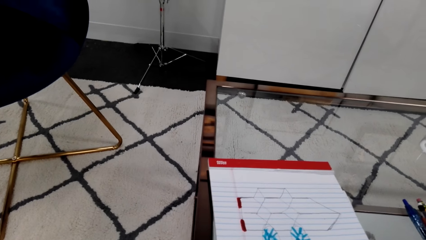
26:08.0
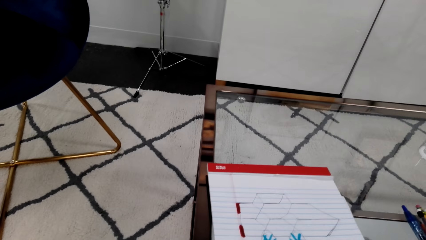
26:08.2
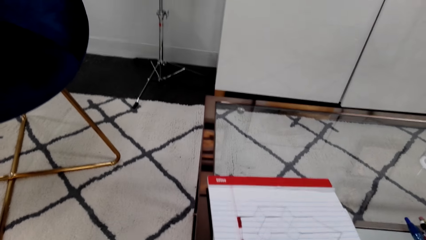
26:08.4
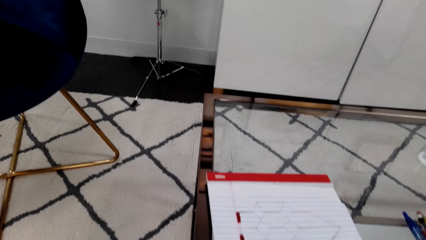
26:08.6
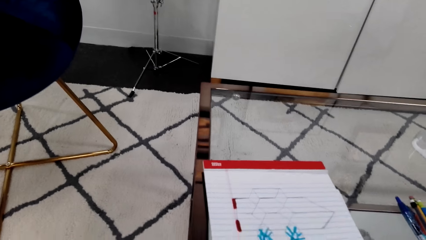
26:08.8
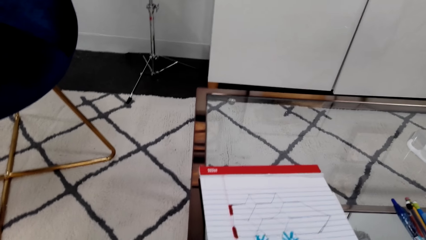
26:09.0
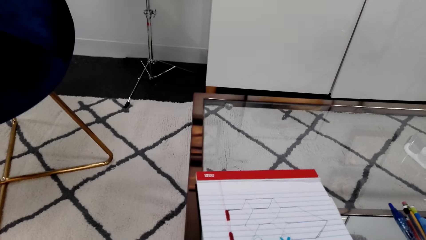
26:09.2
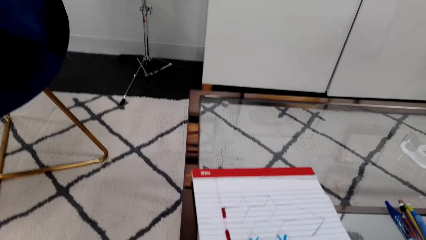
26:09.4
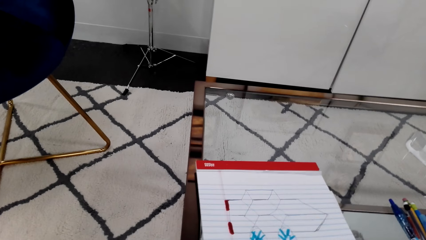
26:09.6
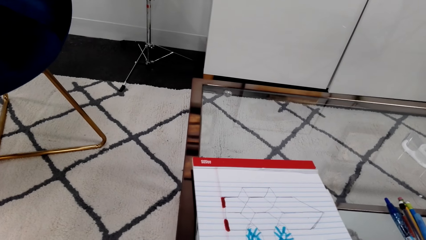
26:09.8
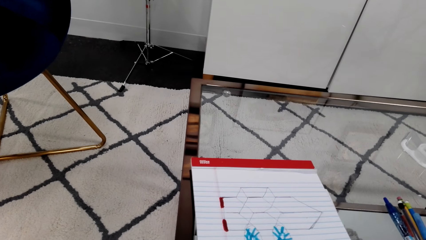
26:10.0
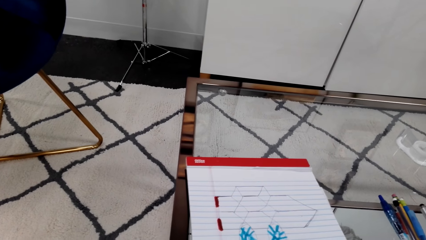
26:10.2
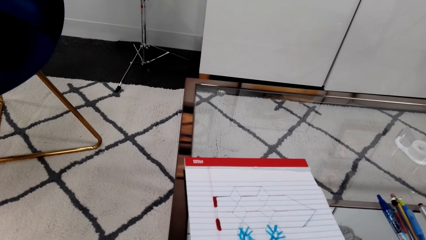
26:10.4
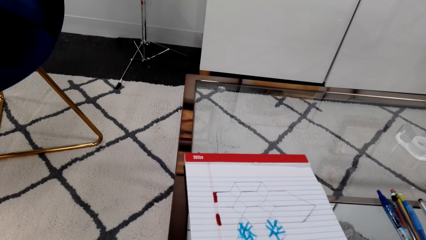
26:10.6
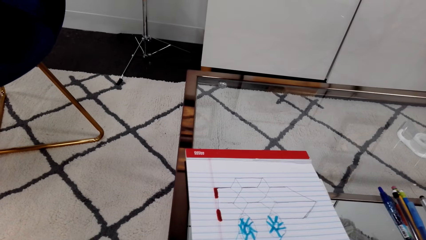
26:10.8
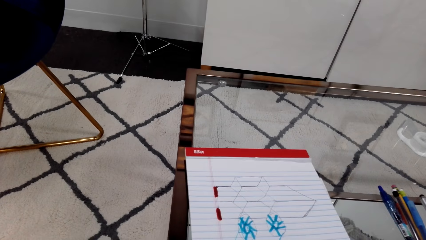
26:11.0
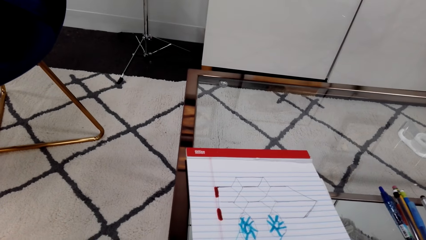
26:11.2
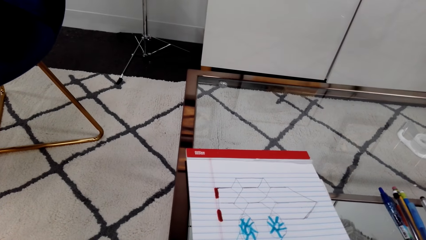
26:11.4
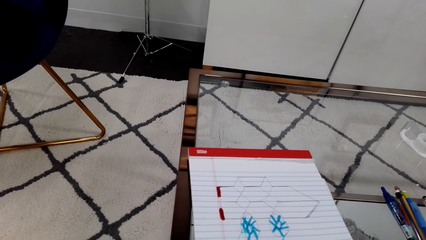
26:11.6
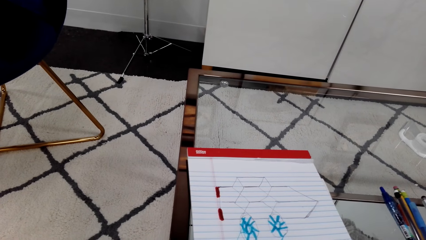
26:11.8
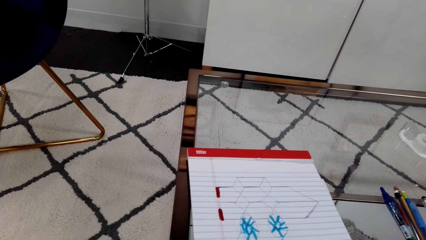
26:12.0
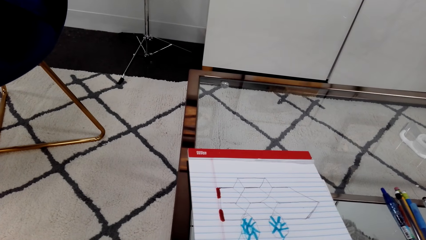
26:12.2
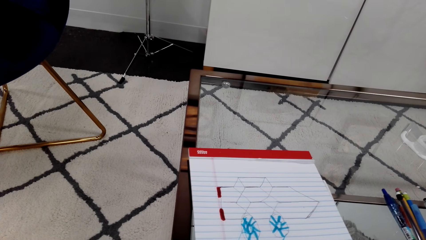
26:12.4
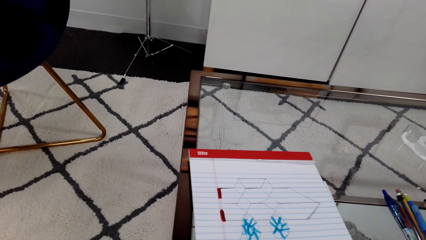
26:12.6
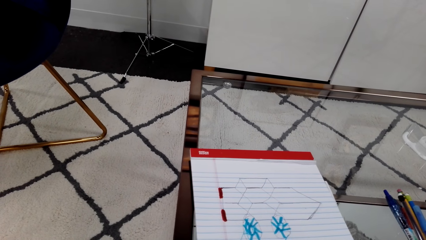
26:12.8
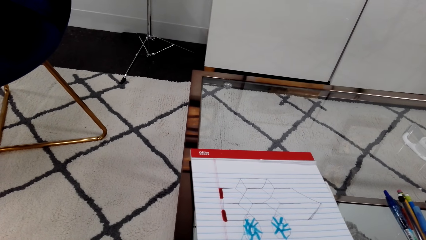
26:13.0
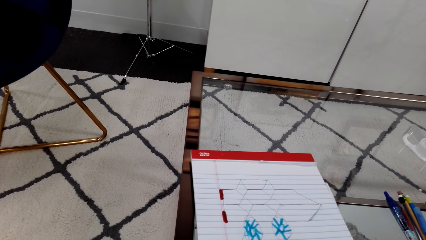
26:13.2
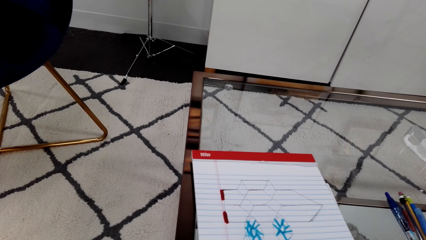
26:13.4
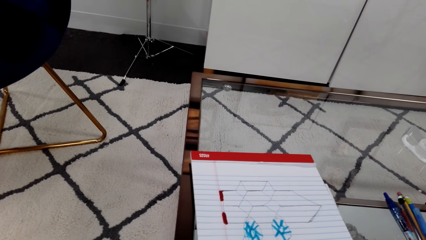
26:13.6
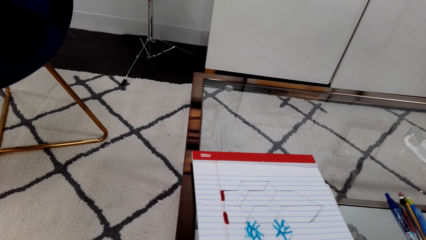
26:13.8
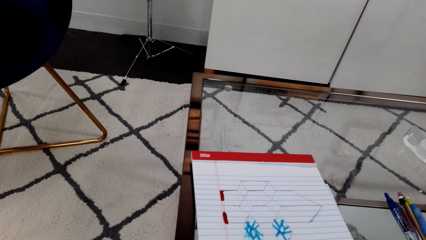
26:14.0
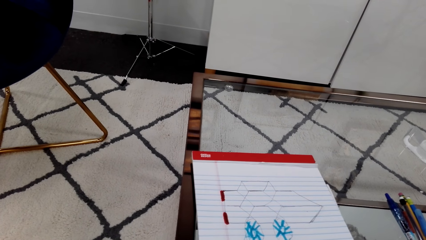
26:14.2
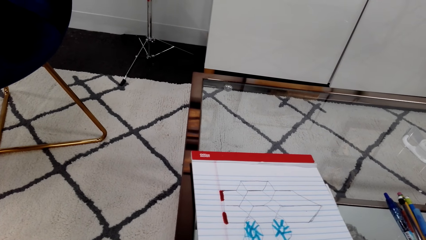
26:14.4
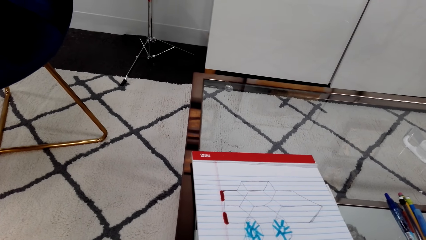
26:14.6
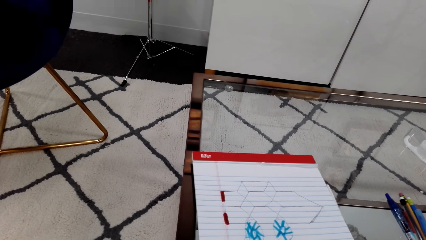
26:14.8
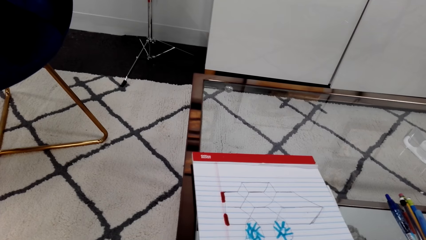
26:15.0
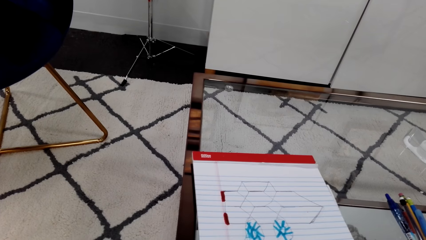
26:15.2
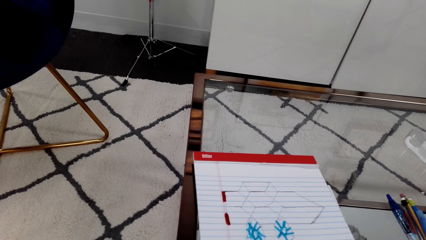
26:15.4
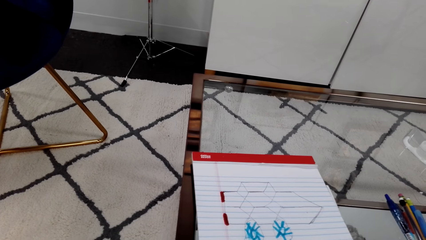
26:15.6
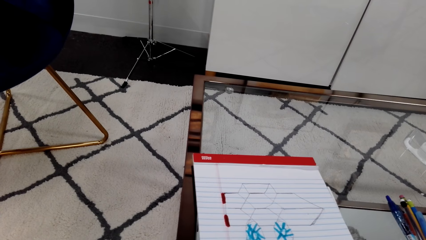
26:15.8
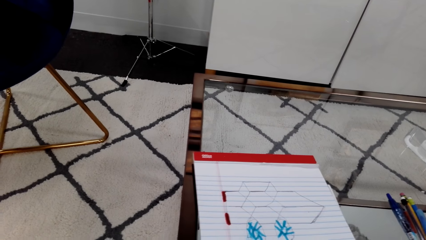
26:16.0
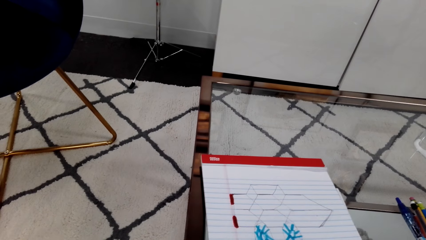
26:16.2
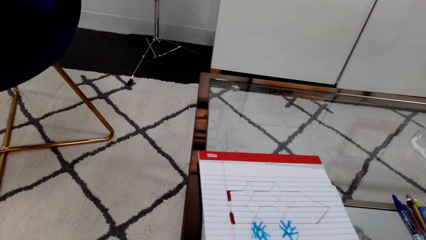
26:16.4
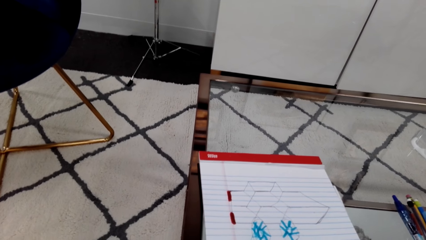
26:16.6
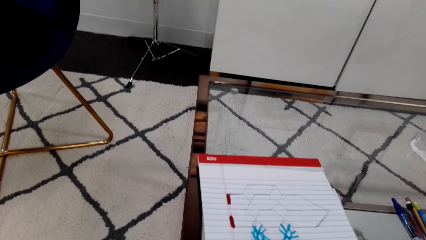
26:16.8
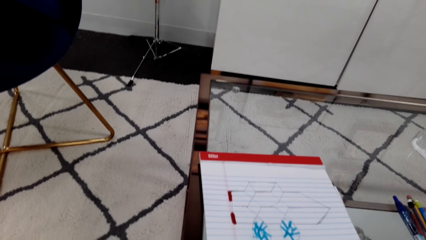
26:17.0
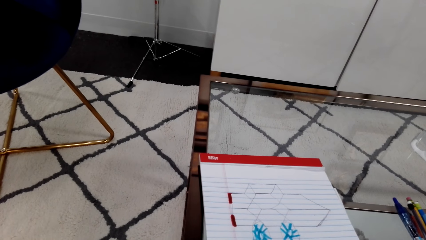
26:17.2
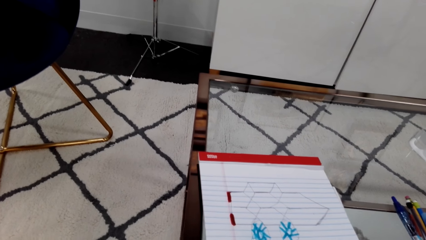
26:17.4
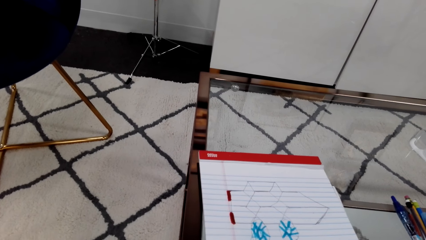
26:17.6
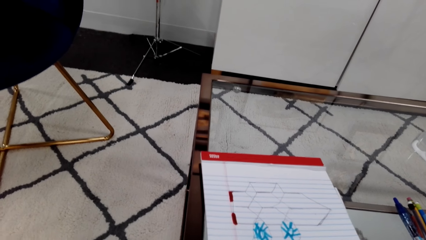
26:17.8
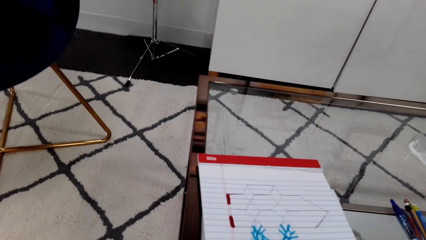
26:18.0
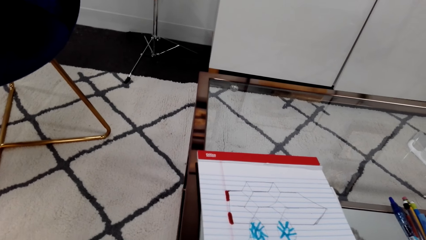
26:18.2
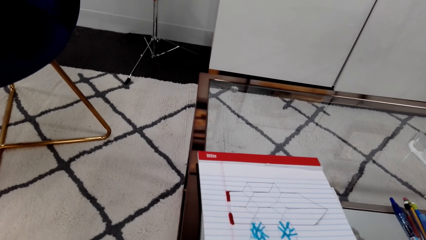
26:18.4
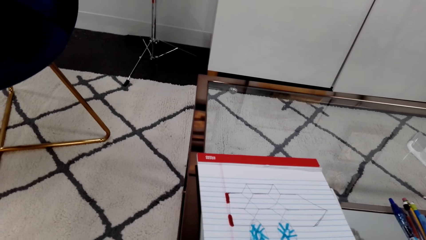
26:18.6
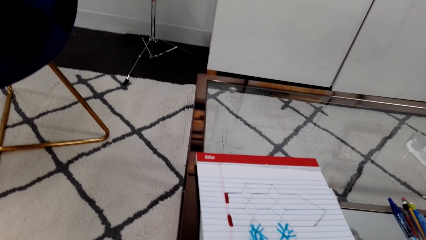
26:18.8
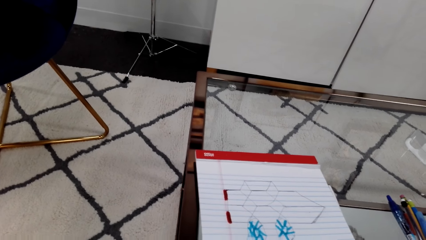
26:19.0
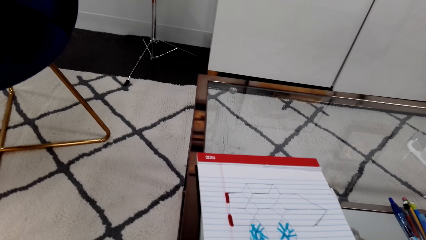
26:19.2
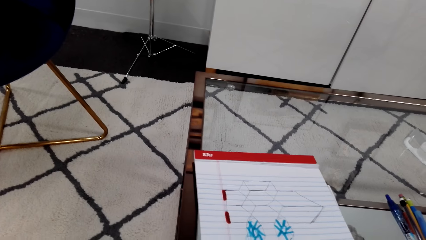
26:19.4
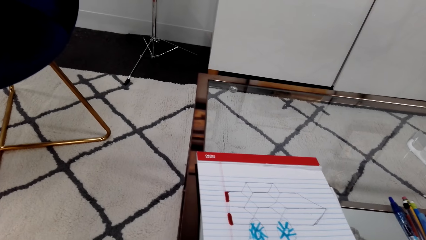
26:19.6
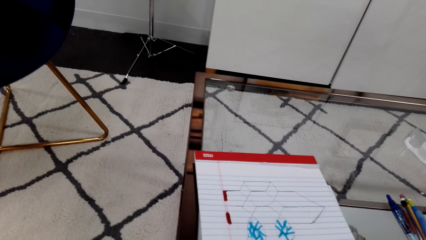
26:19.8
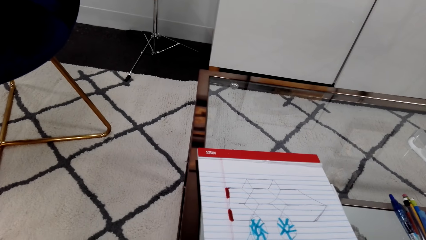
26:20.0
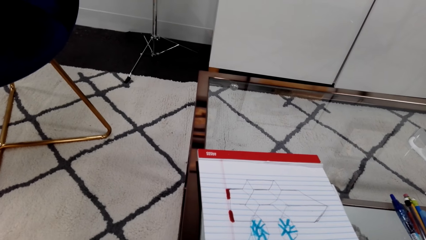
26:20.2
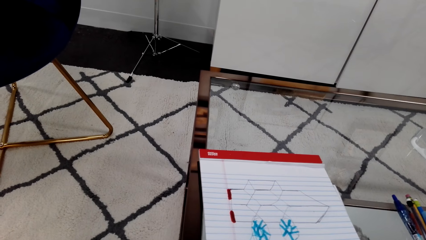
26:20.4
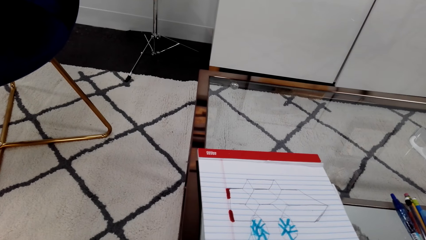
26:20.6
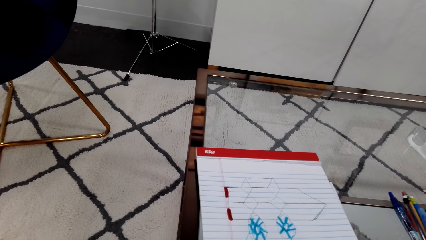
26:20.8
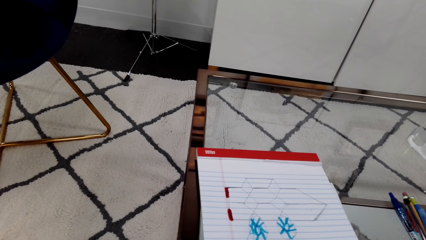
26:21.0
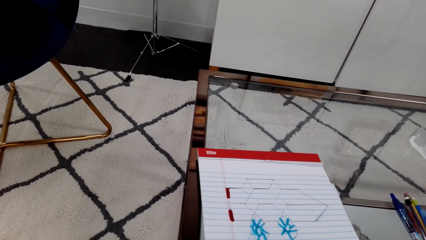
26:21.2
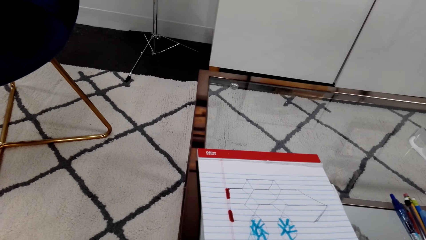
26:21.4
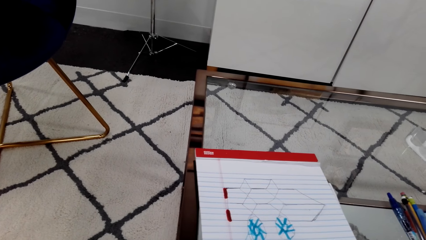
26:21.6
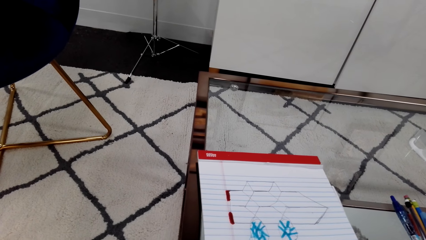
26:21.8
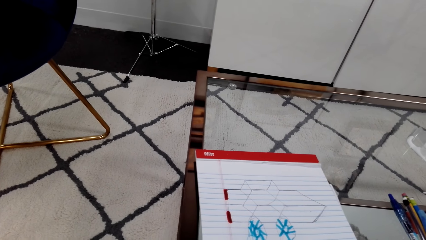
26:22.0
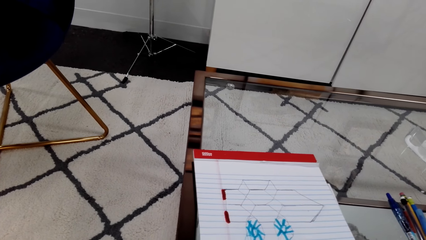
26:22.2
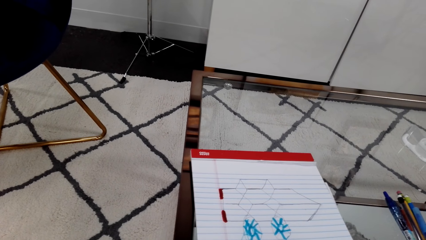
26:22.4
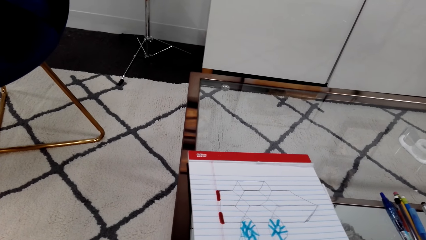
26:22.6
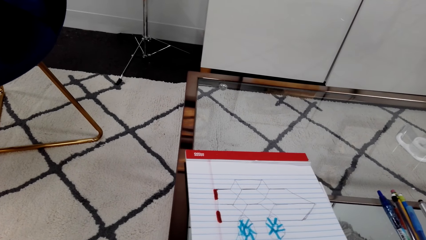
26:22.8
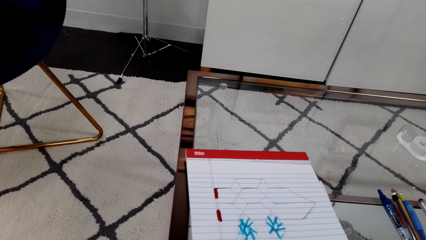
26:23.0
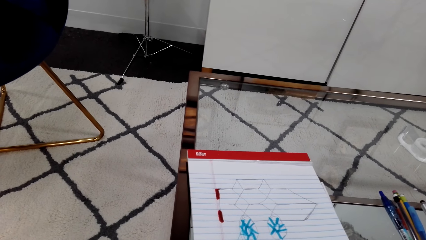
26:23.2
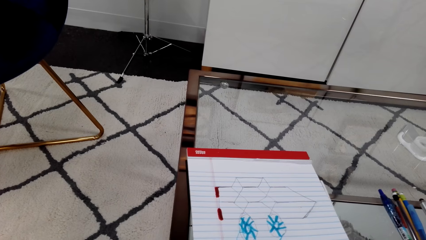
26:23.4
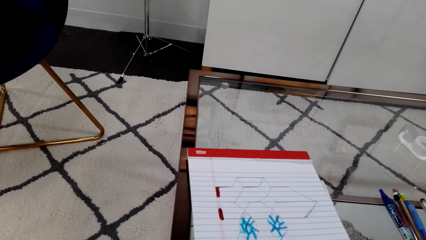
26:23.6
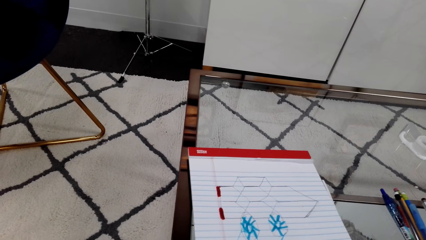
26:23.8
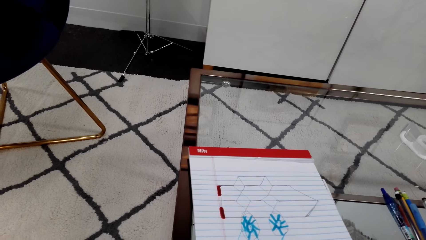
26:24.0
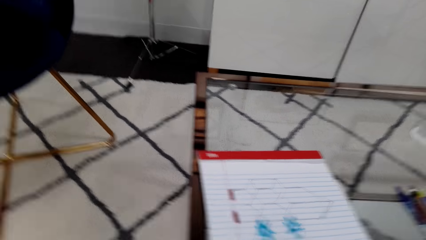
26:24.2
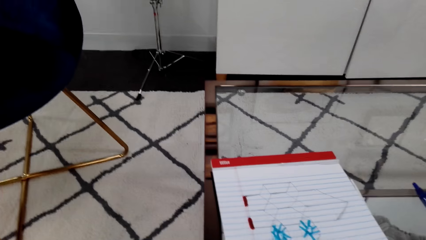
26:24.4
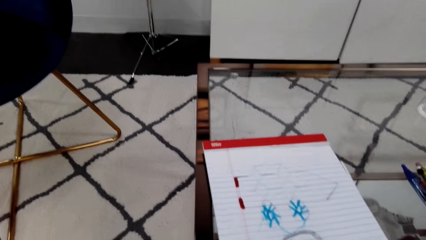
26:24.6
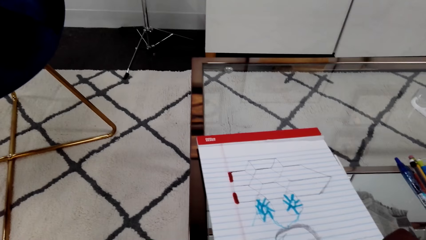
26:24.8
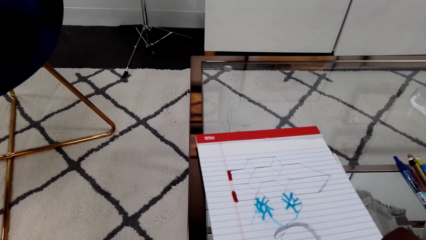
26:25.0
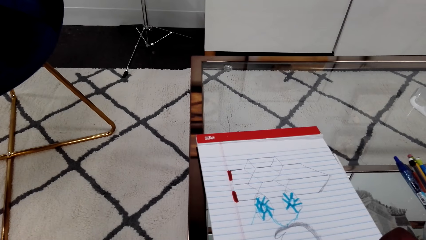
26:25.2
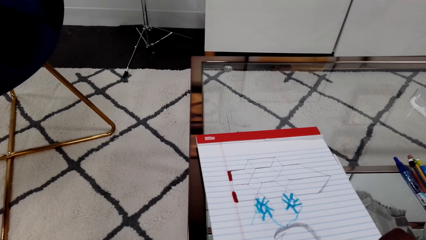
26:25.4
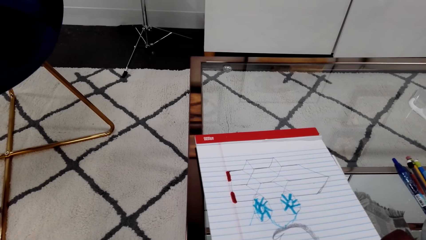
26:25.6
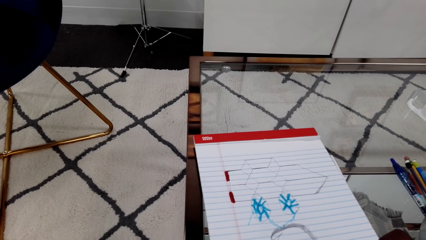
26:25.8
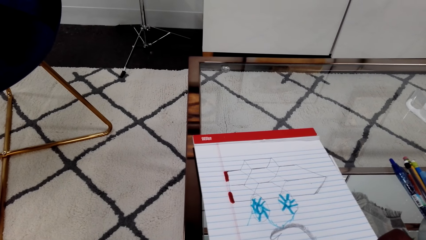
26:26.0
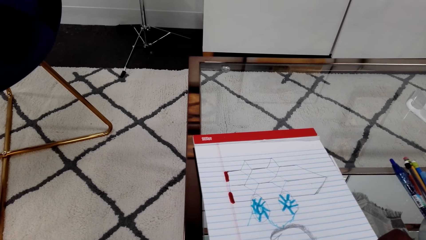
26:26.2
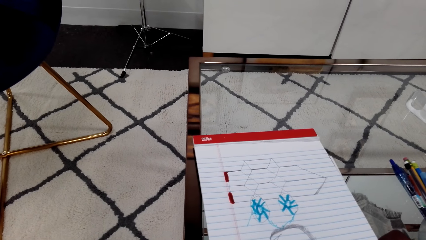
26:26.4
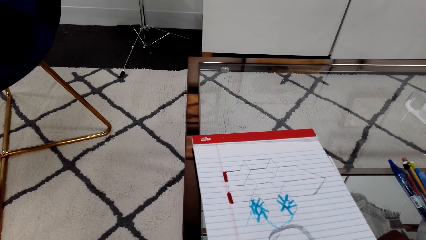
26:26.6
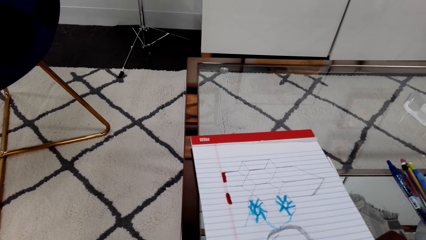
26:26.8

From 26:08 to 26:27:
The camera wearer talks. He clears his throat. He talks. A person talks. The camera wearer talks. The person talks. The camera wearer laughs. The person talks.
